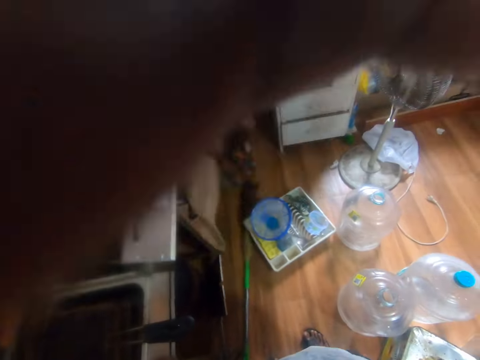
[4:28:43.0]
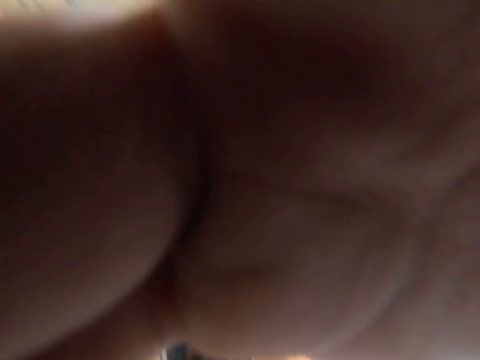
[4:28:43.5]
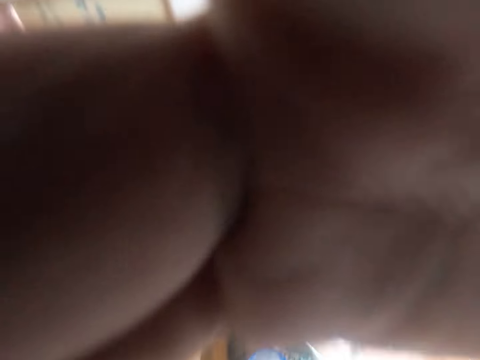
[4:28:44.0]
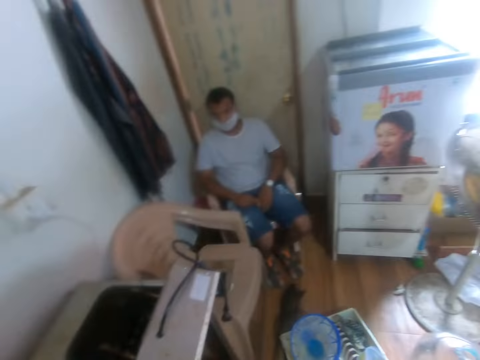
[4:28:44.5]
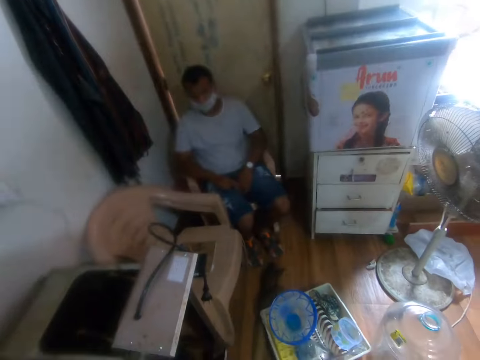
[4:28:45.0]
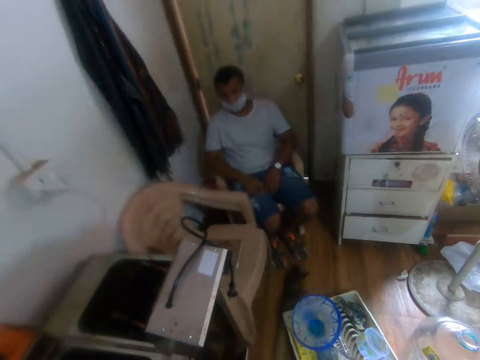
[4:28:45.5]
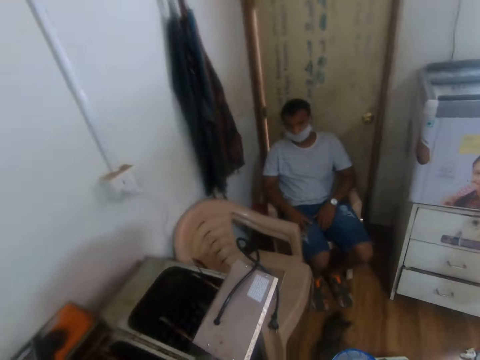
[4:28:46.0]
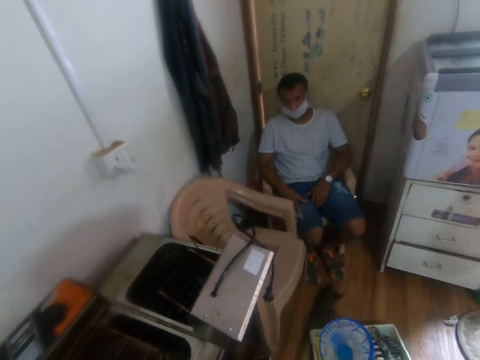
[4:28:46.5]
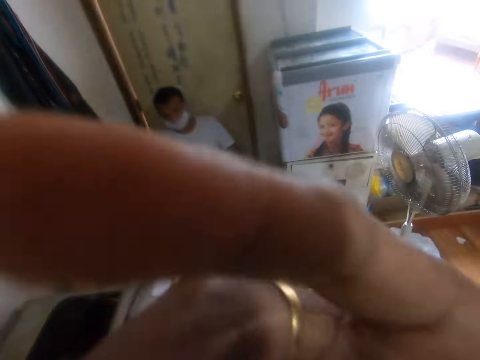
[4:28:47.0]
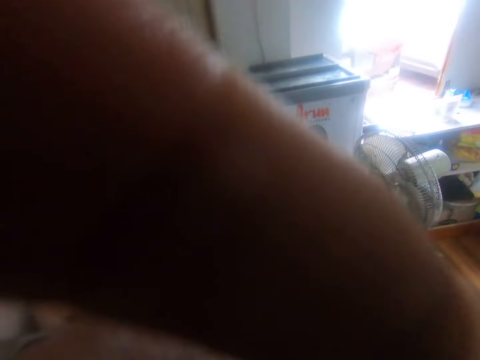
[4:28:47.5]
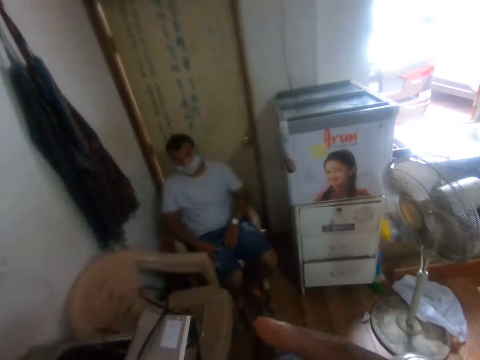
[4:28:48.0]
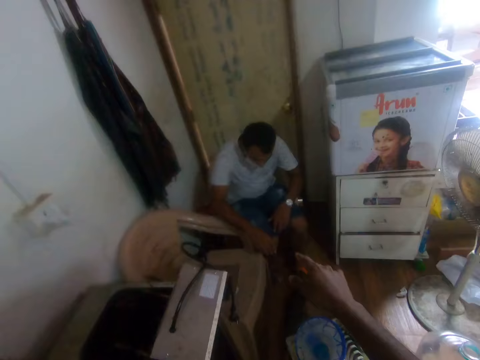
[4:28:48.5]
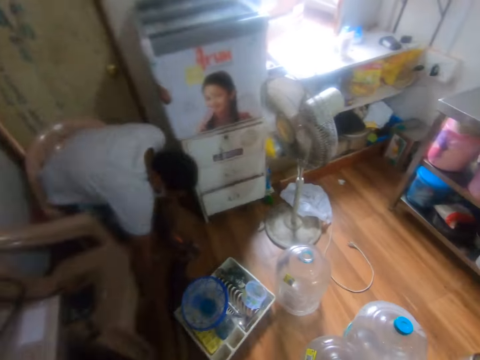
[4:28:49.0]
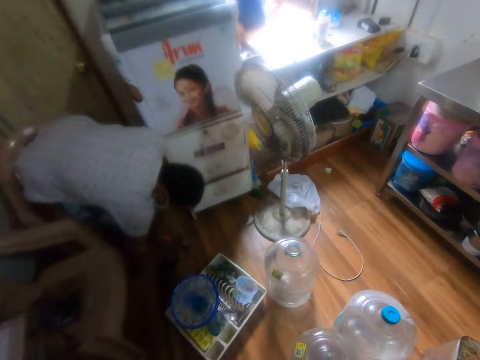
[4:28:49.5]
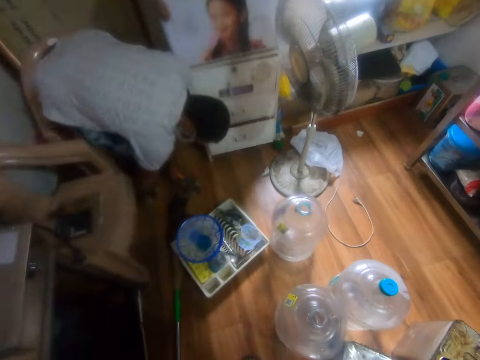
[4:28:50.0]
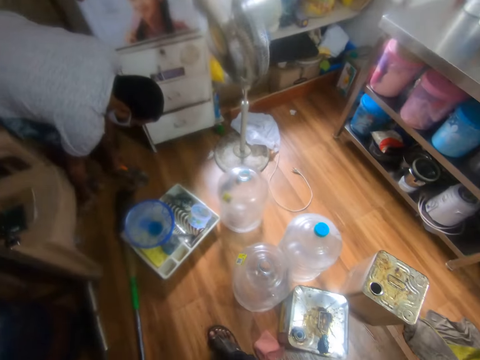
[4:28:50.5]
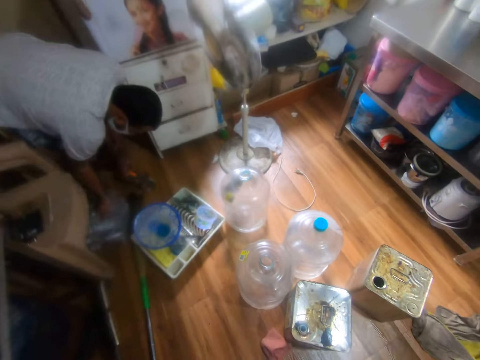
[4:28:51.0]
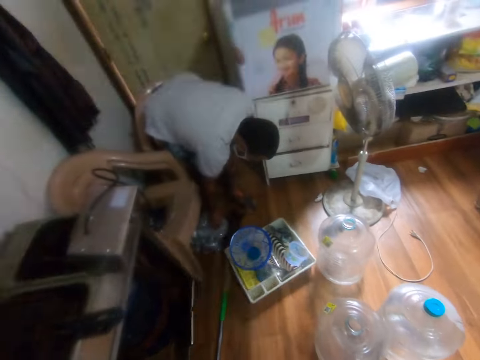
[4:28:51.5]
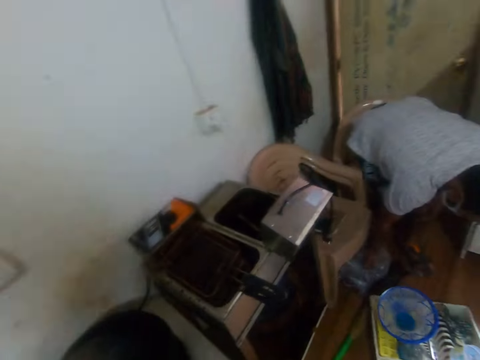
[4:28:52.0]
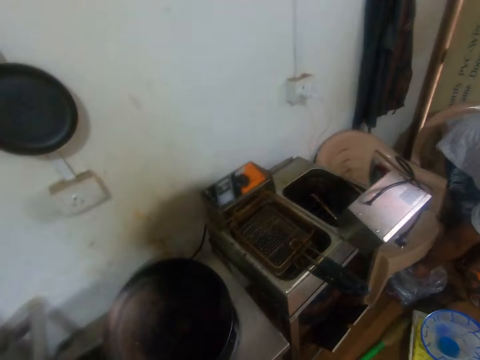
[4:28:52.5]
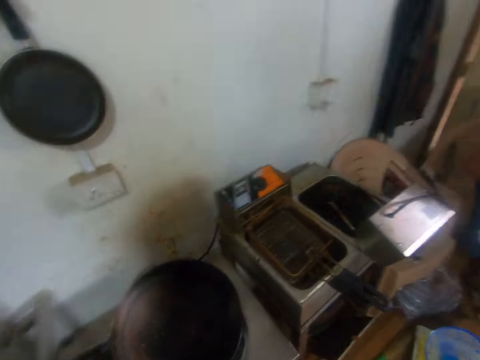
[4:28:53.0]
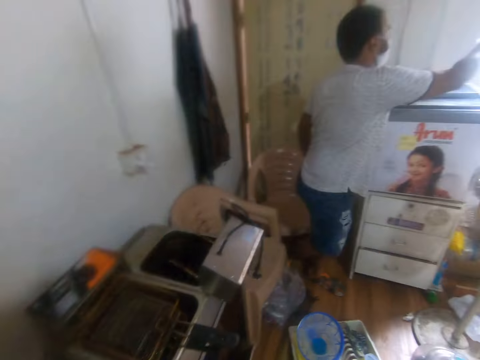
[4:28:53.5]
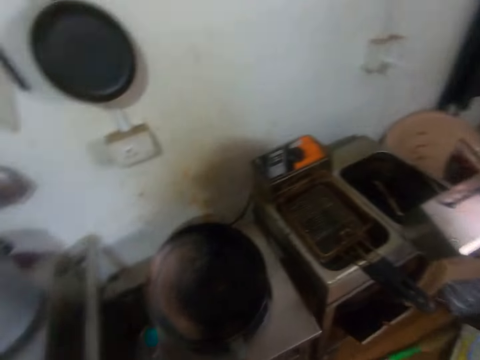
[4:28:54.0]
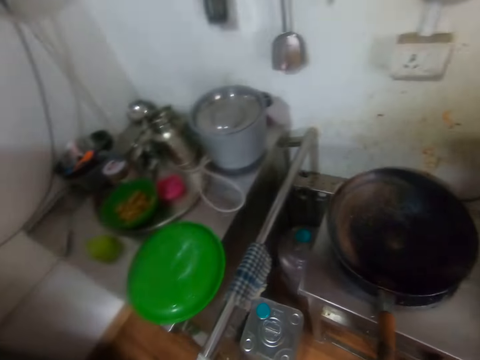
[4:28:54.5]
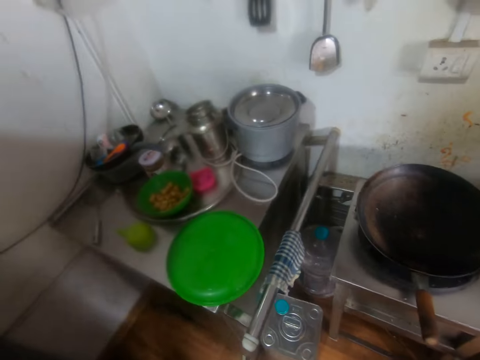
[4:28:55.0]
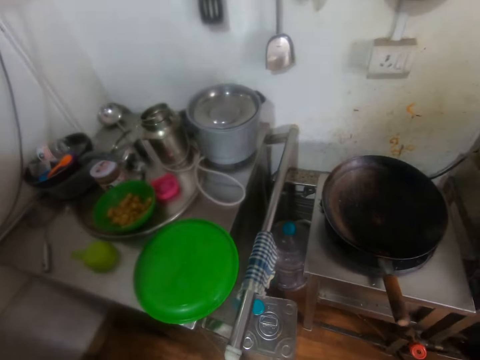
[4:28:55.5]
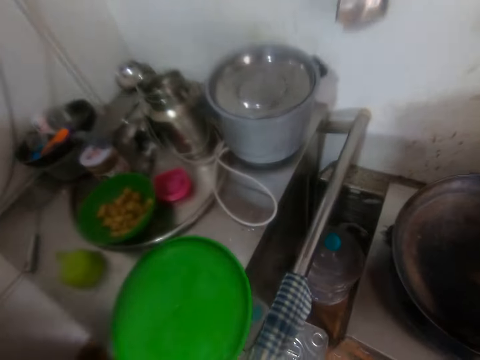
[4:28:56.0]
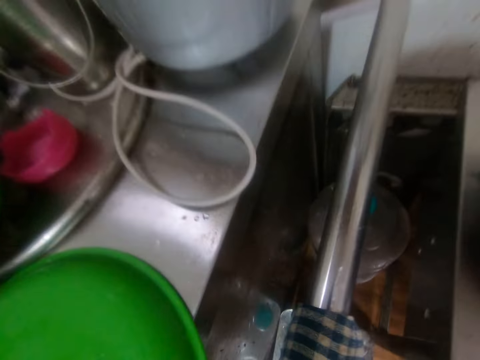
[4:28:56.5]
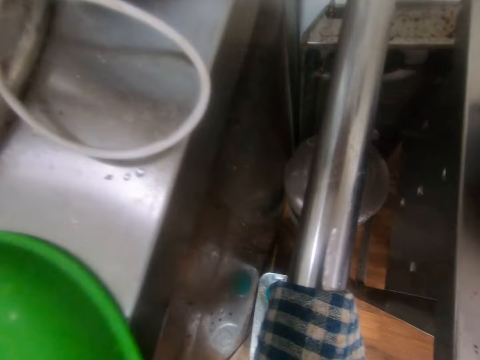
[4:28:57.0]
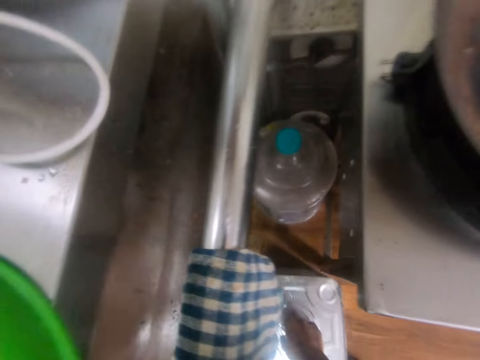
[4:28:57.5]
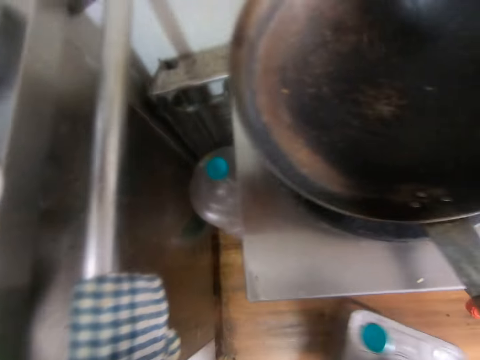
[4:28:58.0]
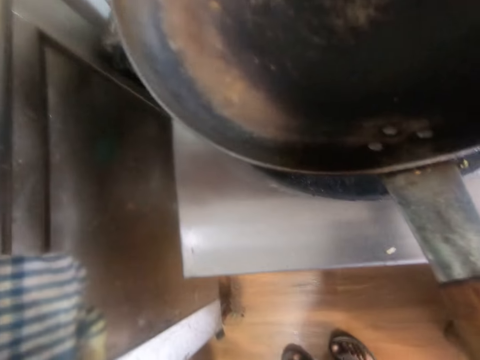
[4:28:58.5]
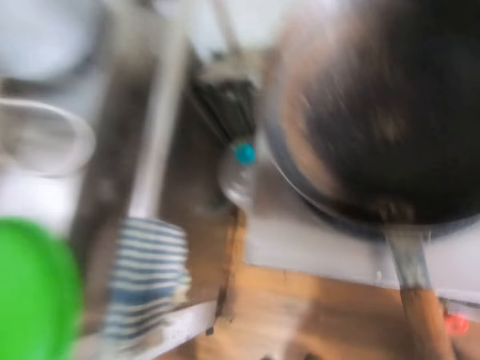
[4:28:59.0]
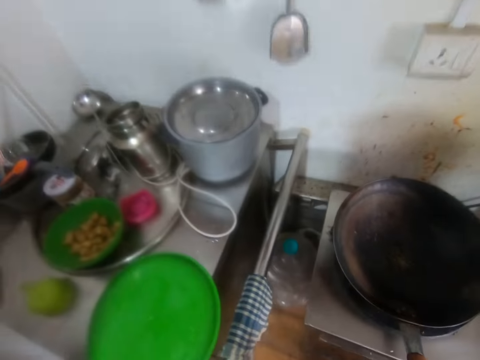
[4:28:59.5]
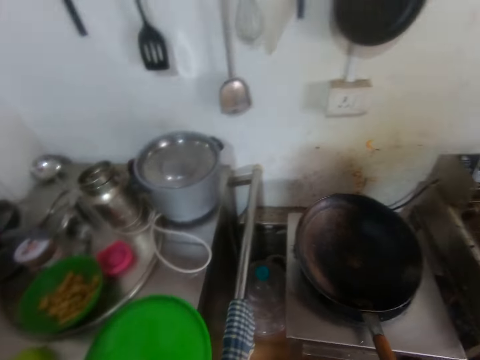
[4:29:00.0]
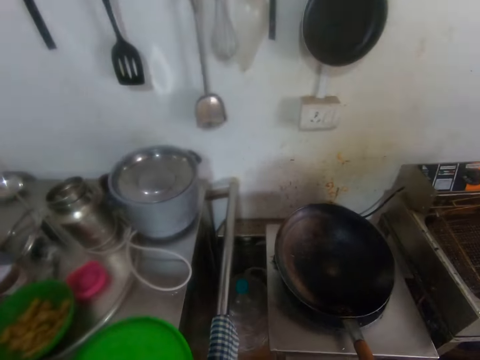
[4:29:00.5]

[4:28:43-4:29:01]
The camera wearer touches his face with his right hand. He touches the camera, speaks on the phone, and touches the camera. The man picks a bottle of water from a packet on the floor with his right hand. The camera wearer looks around. He speaks to the man. He picks a container from the floor with his right hand. He moves the metallic jerrycan. He drops the container on the floor with his right hand.

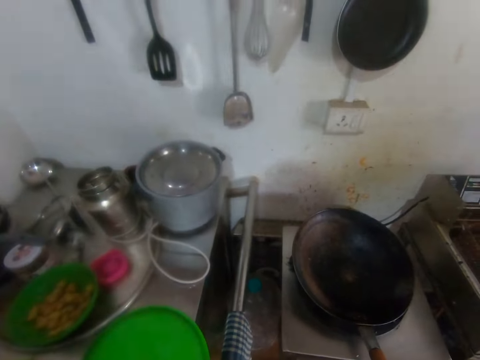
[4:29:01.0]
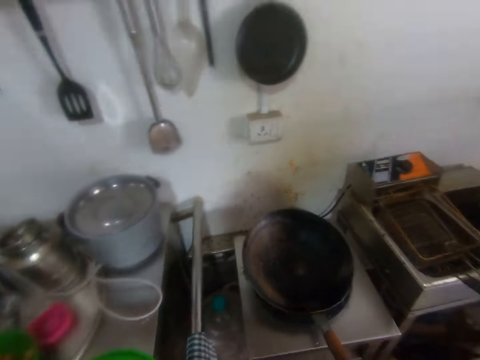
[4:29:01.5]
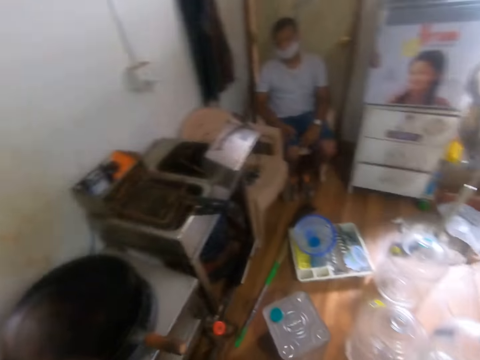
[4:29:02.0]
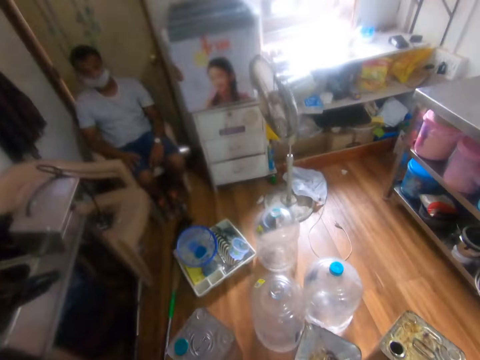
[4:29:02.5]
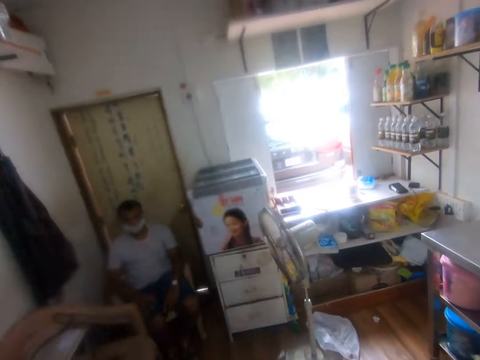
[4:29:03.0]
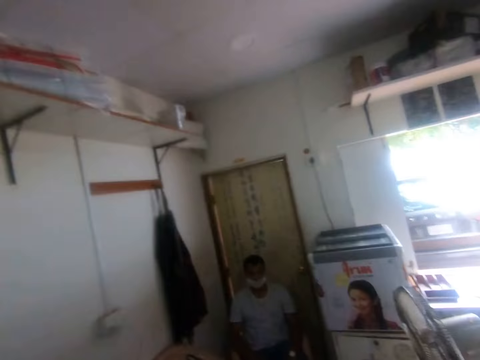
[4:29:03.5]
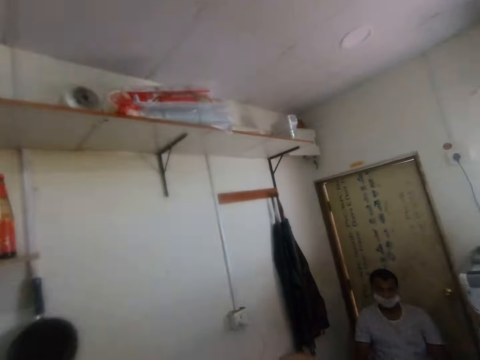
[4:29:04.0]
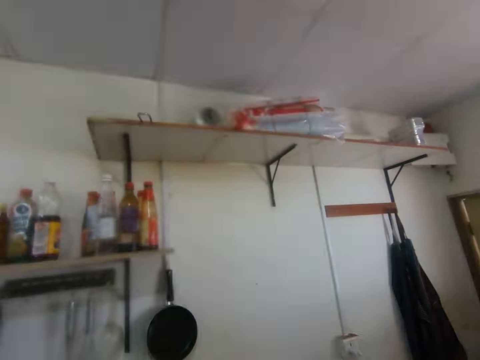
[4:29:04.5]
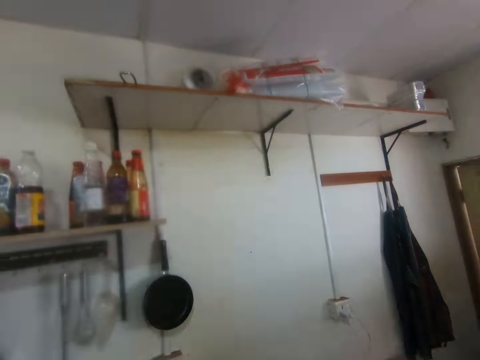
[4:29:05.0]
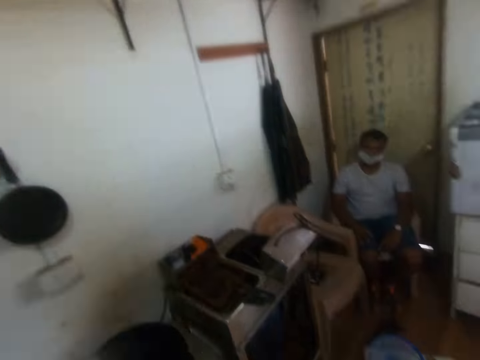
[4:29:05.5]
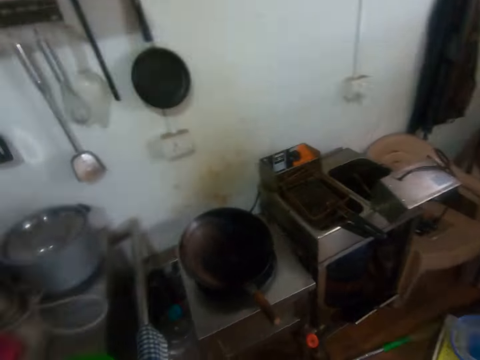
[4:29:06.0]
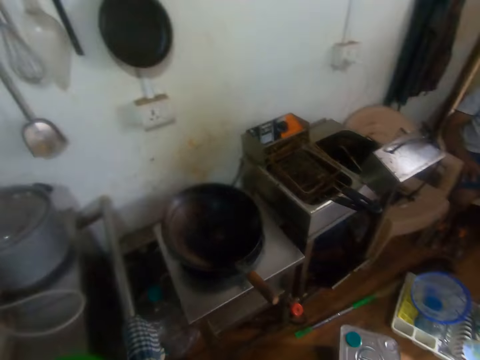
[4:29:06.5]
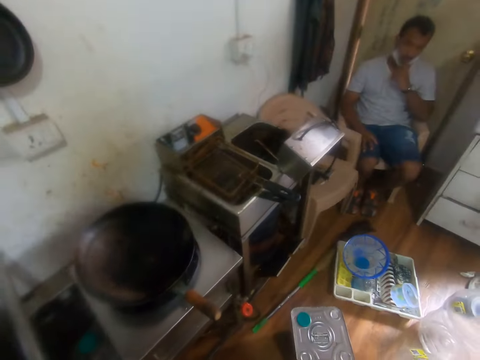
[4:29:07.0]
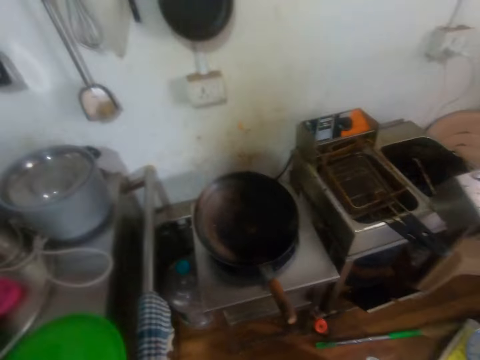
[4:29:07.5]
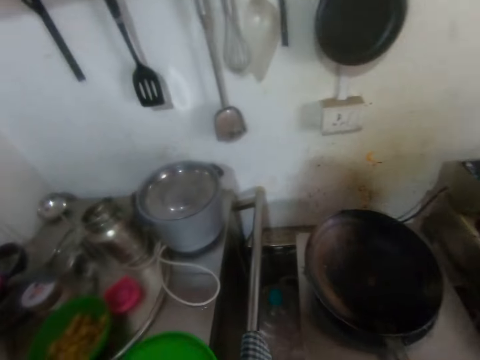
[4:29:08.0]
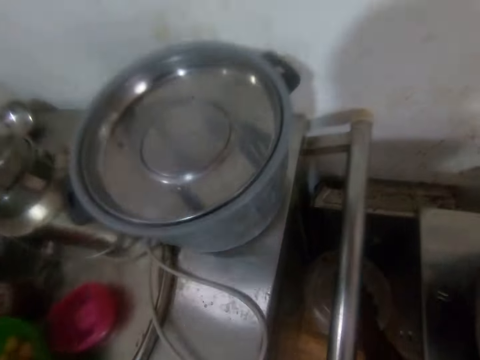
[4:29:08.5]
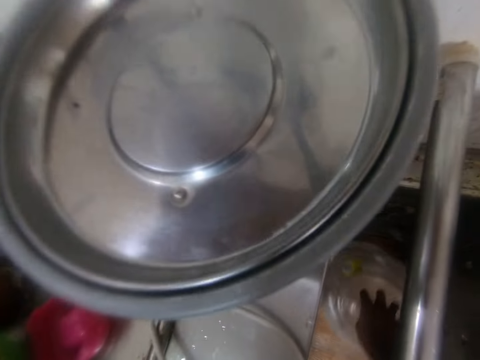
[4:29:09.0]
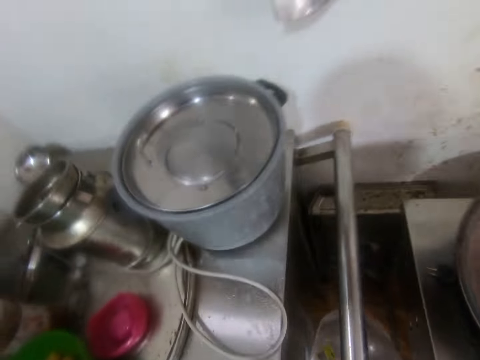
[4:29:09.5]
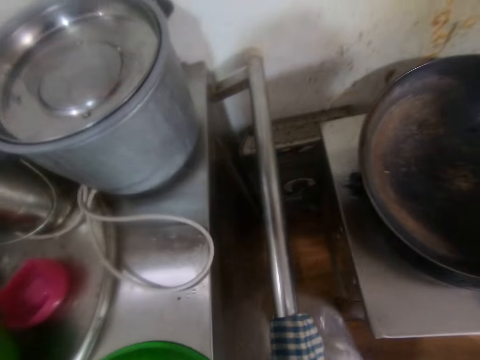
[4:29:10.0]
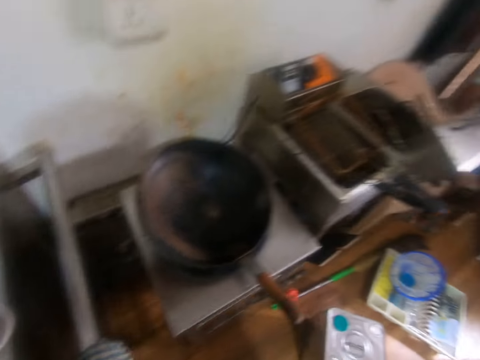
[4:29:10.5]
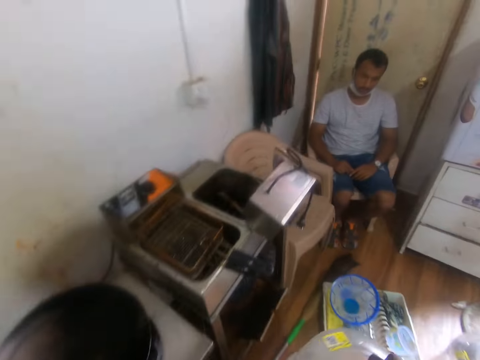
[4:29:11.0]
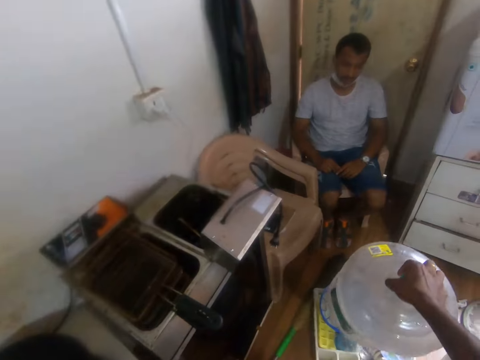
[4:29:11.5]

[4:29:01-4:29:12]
The camera wearer looks around, speaks on the phone, and looks around. He holds a bottle on the floor. He picks a container from the floor with his right hand. He moves the bottle on the floor.
